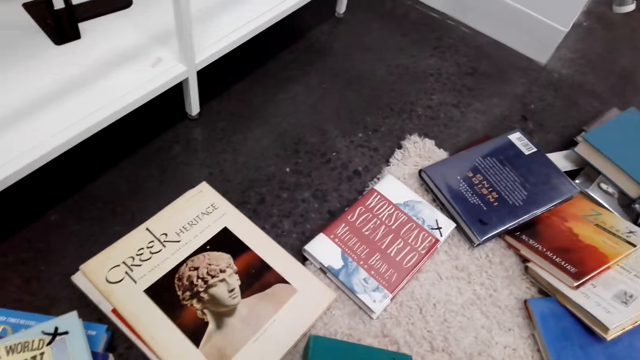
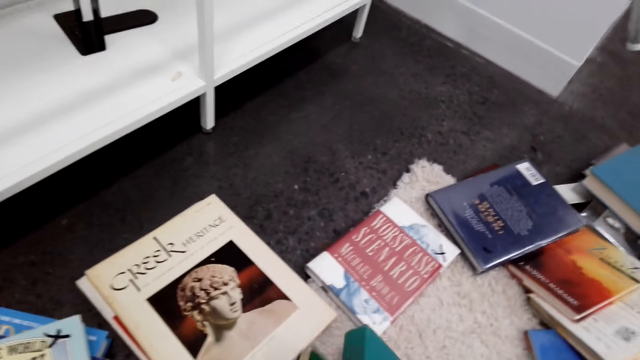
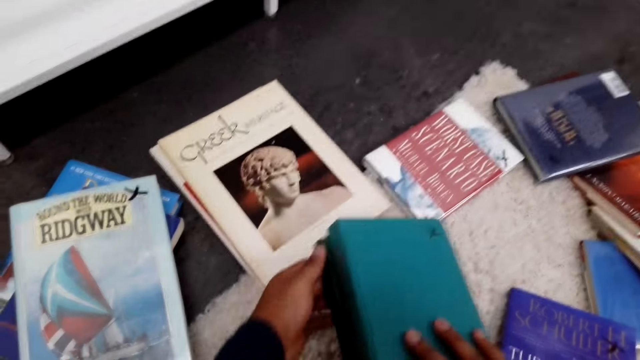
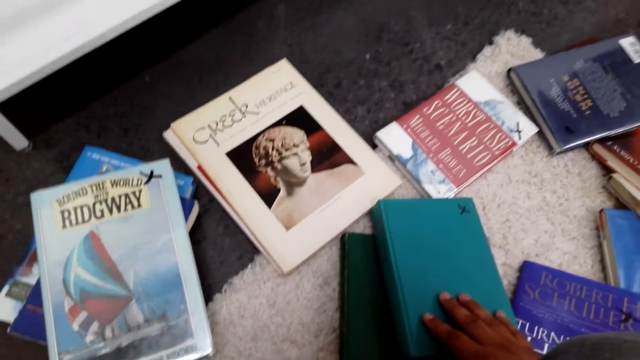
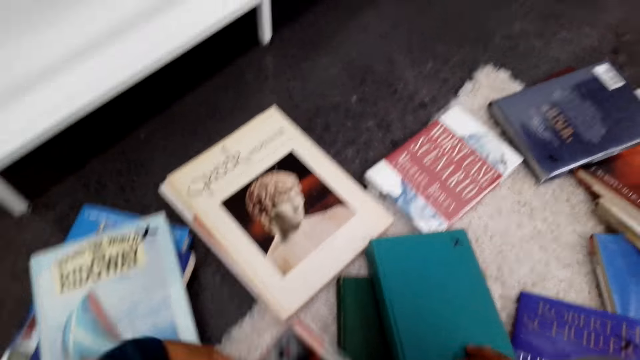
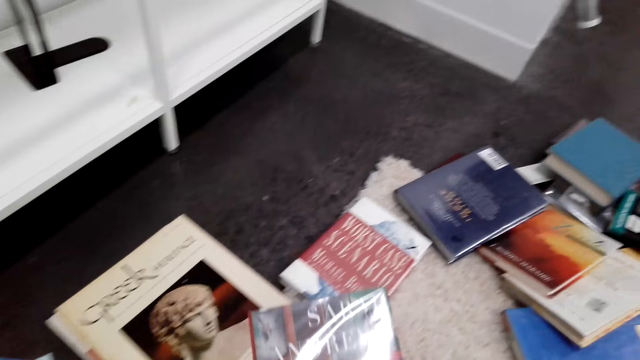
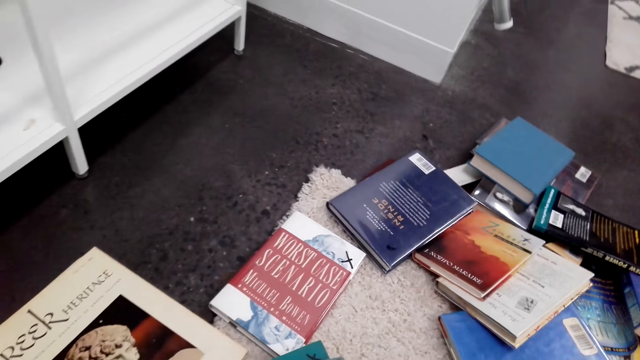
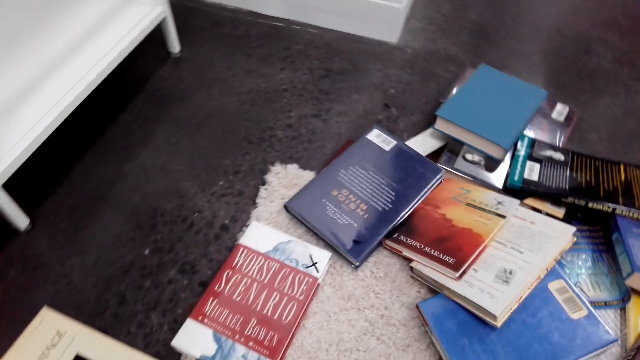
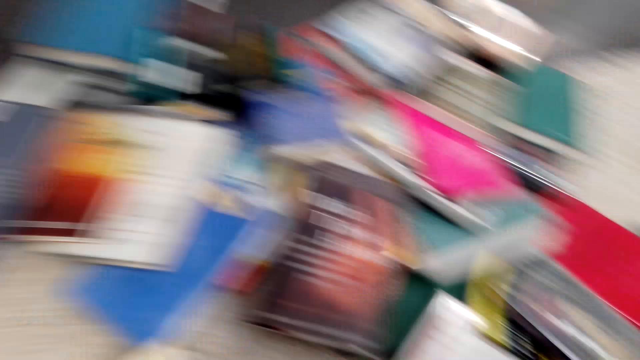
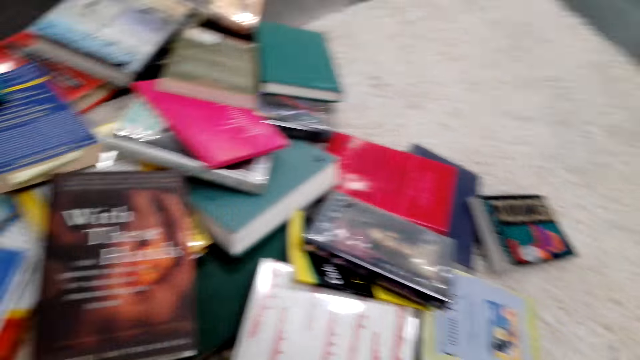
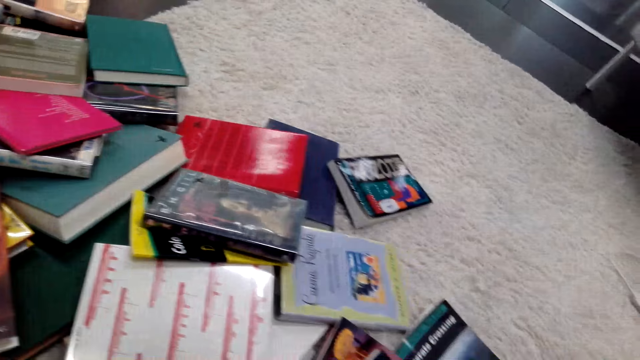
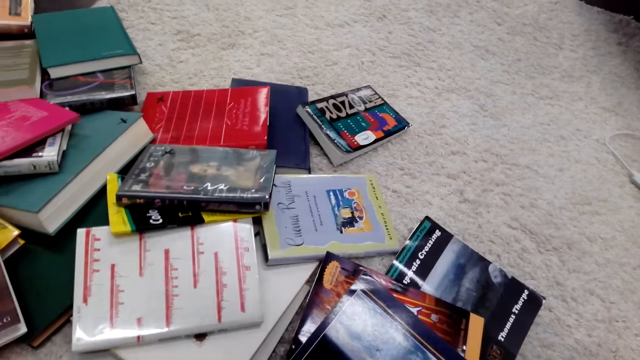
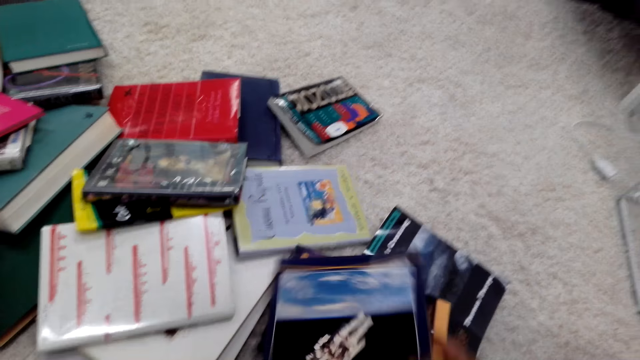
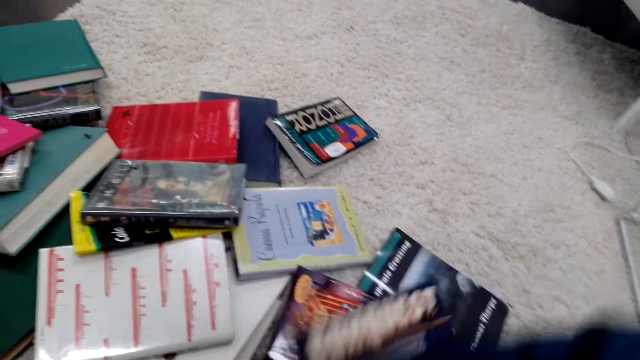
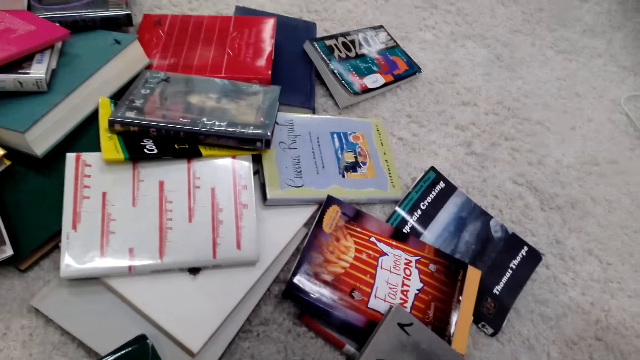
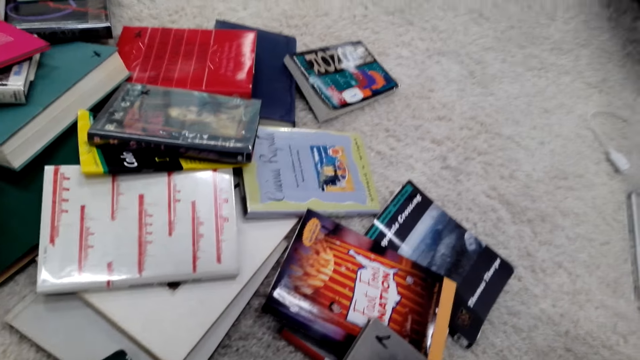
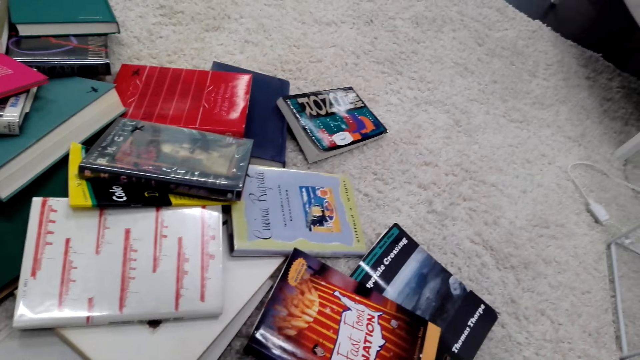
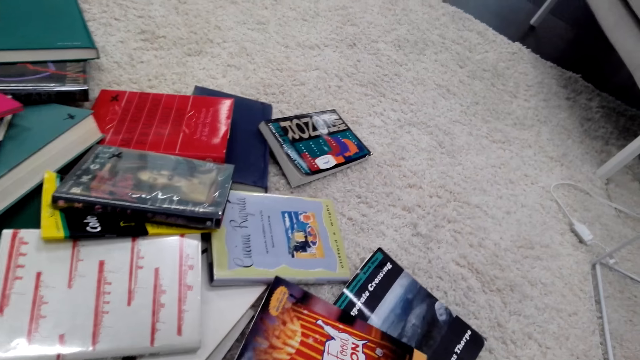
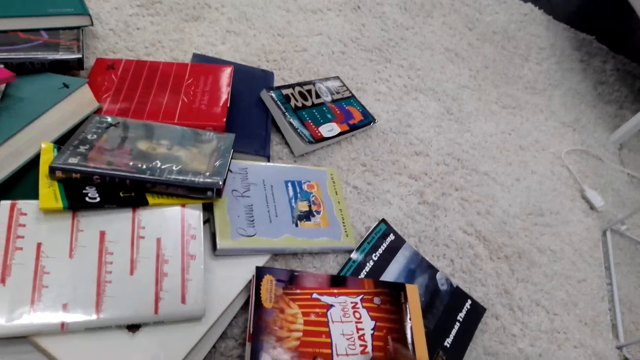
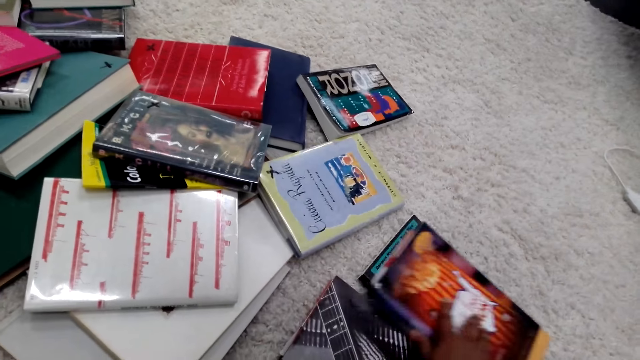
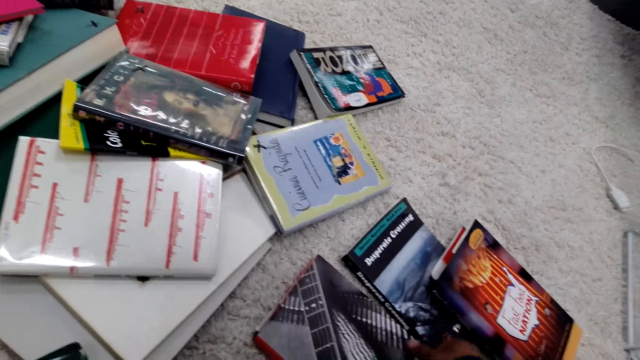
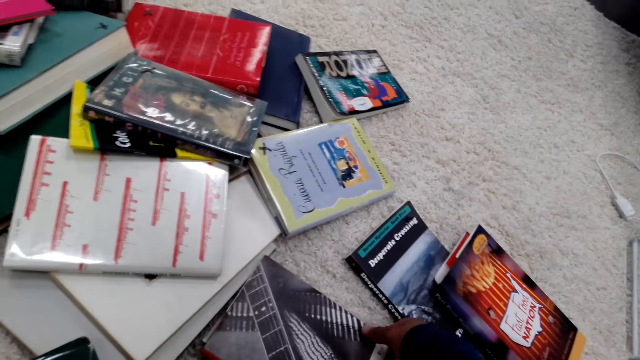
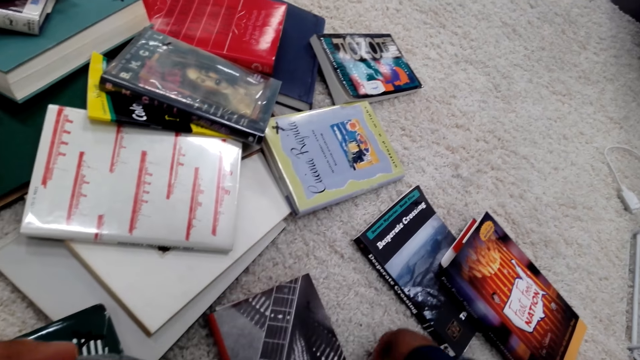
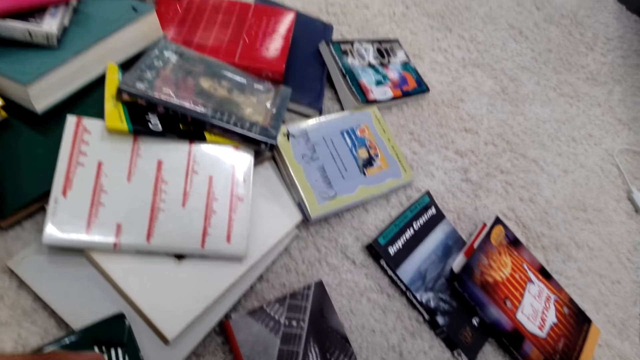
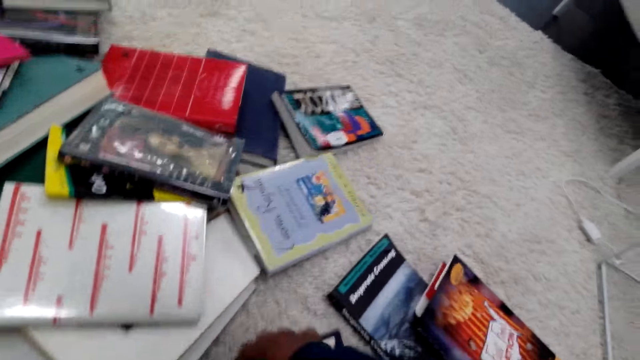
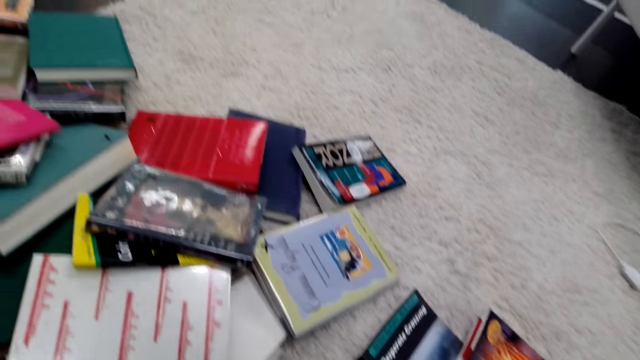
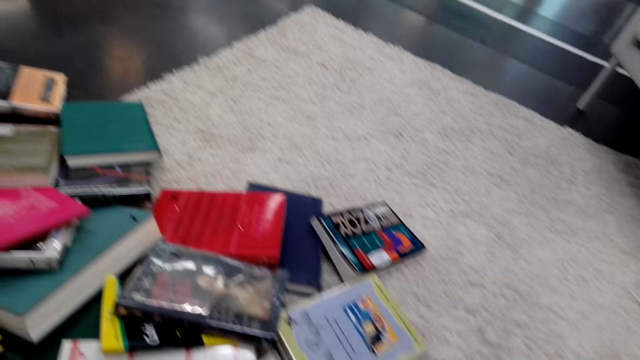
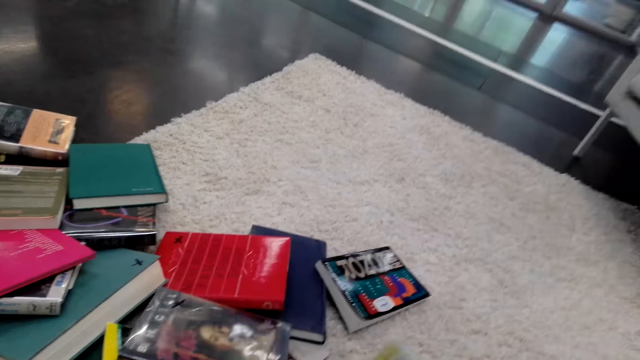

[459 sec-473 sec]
The camera wearer arranges the book. They put the books down. They look around. They rearrange the books on the floor. They lift the books up. They arrange the books.

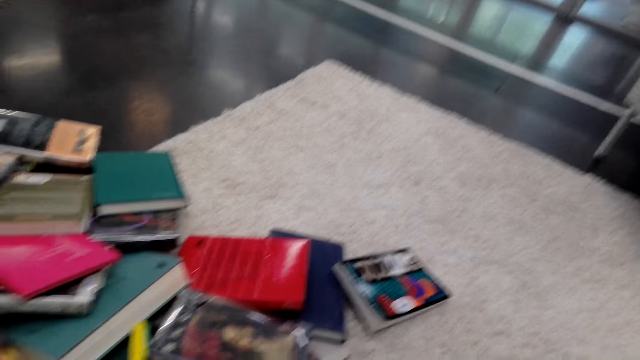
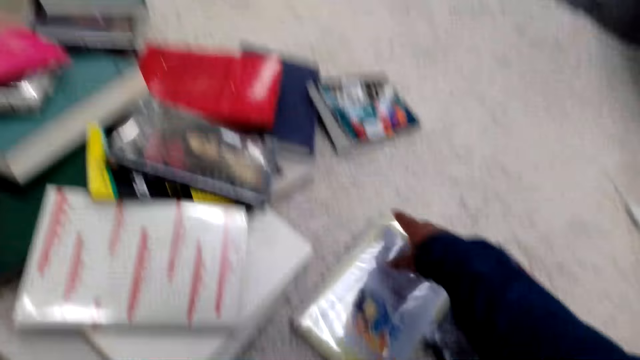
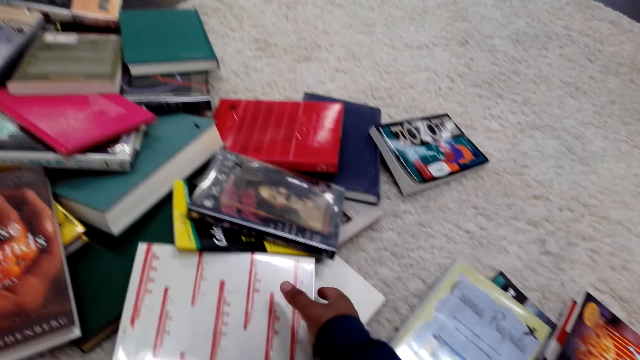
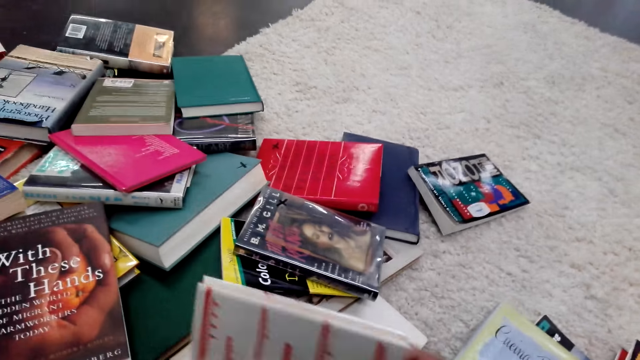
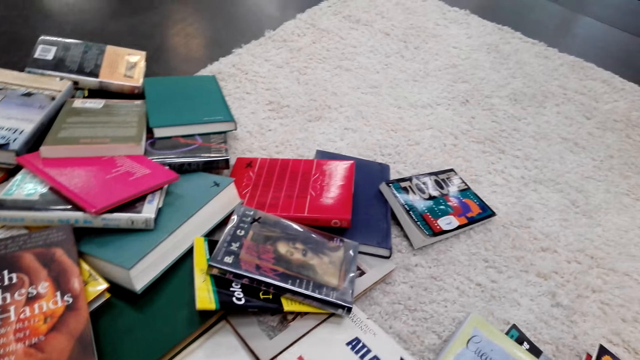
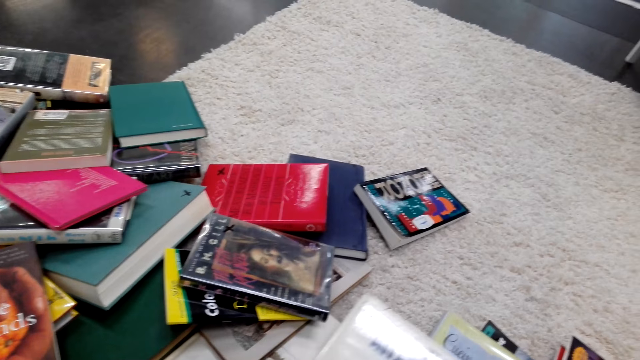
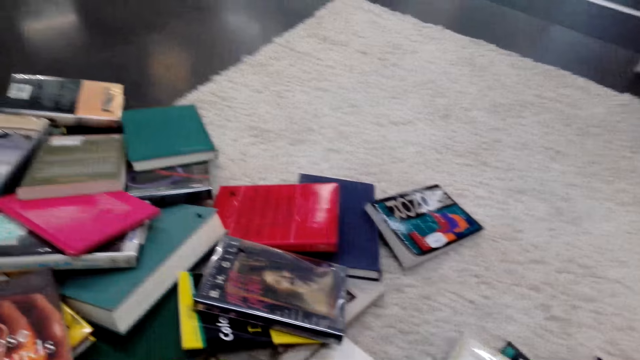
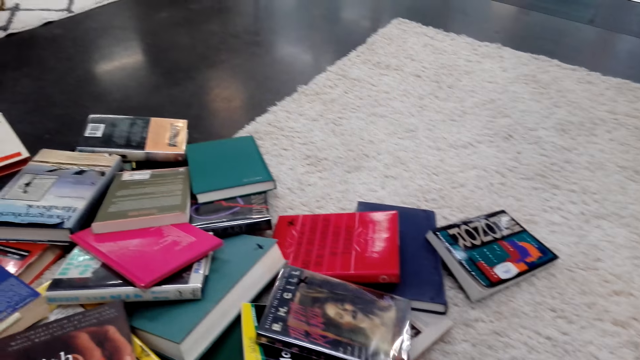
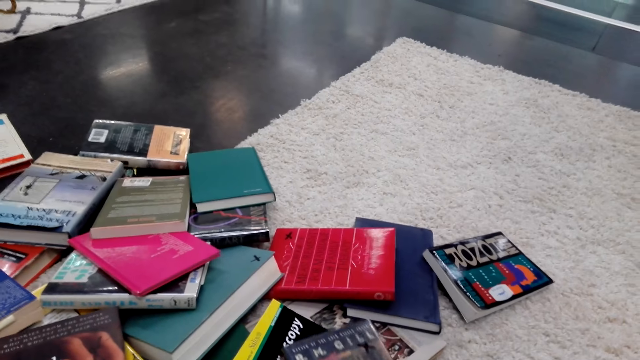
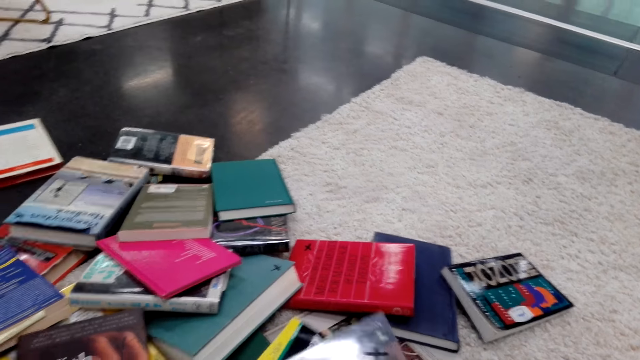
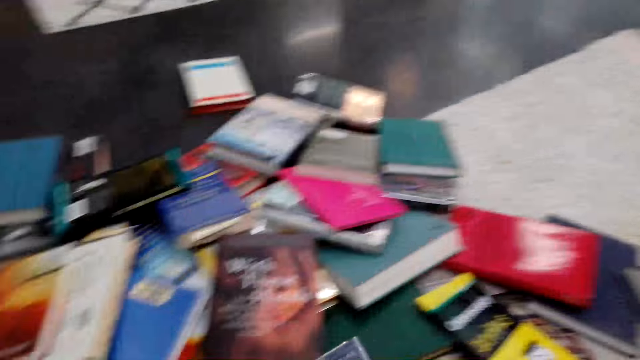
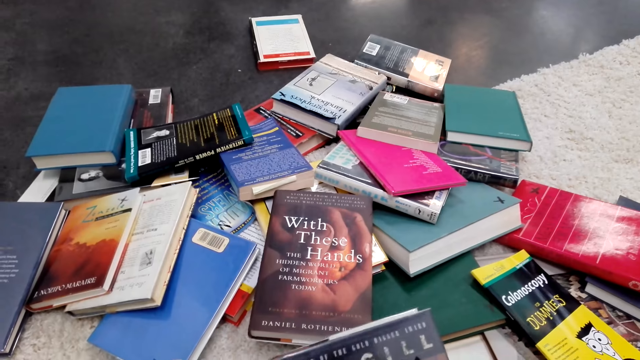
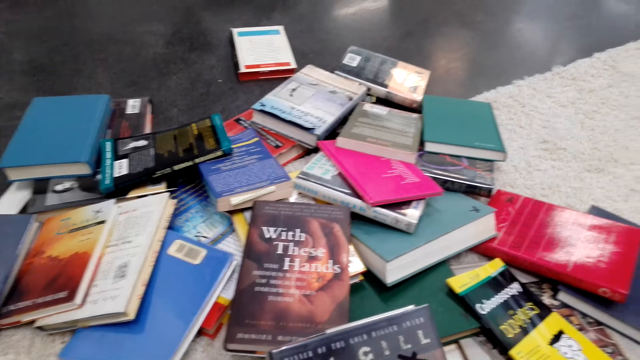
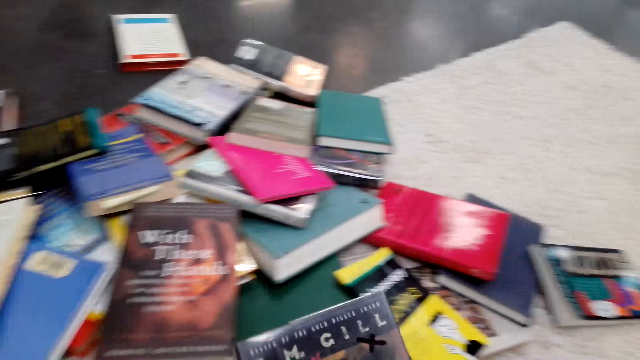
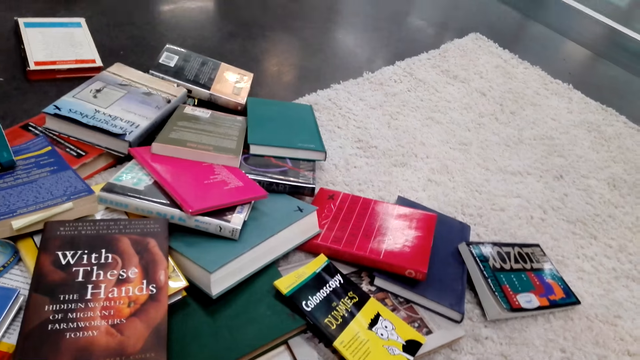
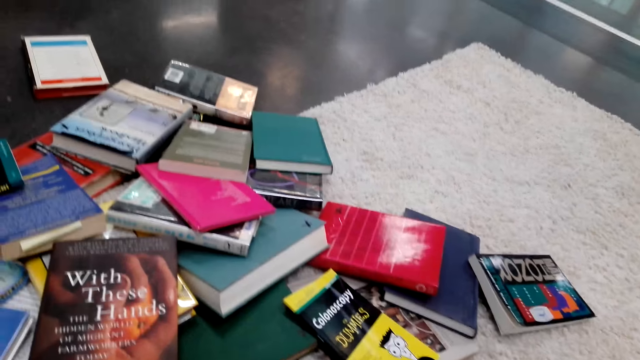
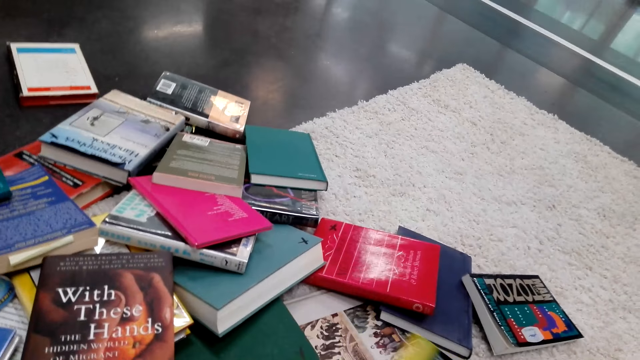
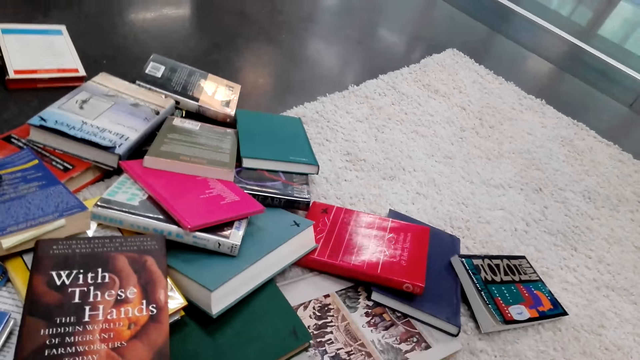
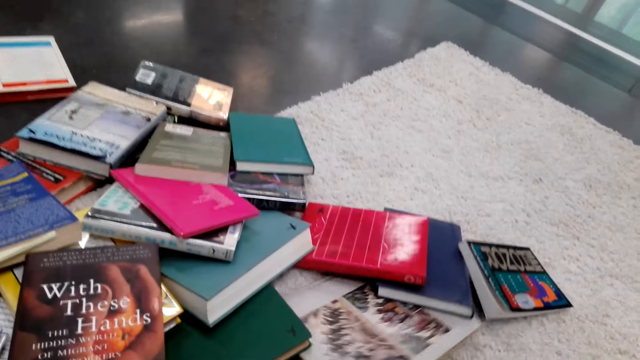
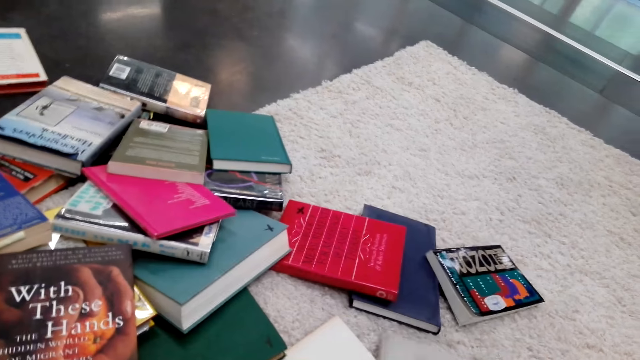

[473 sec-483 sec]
The camera wearer lifts the books up. They arrange the books. They pick up a book. They put the book down. They rearrange the books on the floor.
